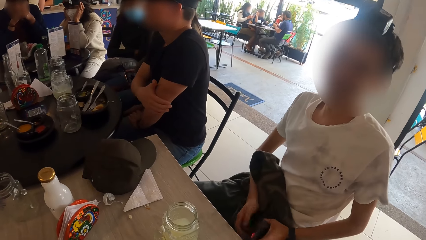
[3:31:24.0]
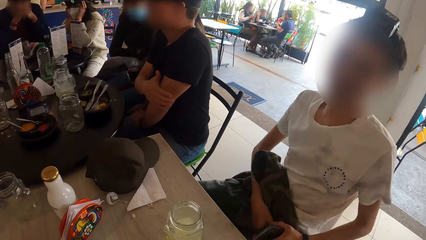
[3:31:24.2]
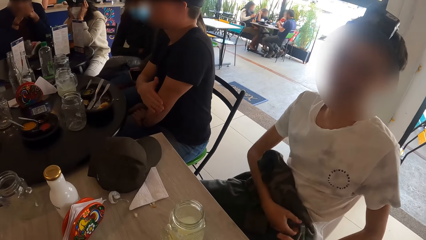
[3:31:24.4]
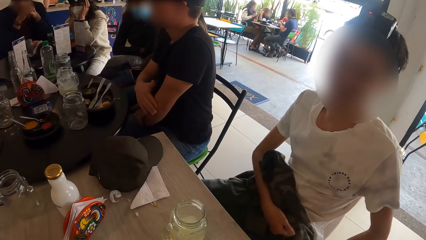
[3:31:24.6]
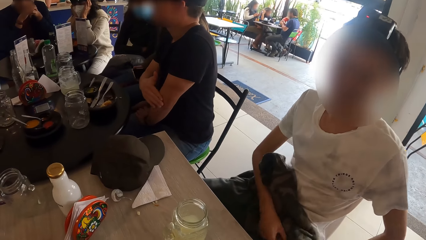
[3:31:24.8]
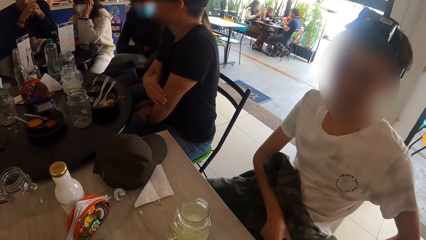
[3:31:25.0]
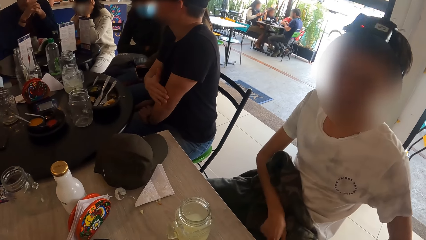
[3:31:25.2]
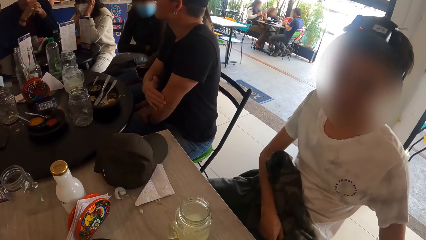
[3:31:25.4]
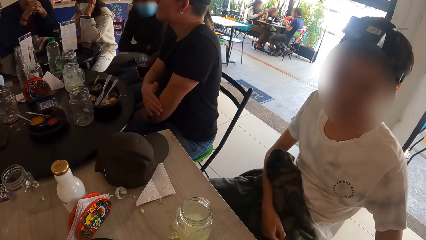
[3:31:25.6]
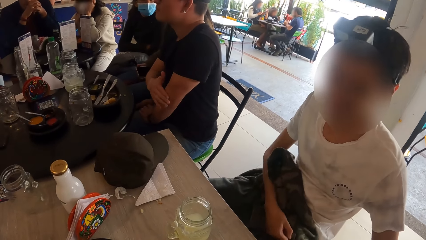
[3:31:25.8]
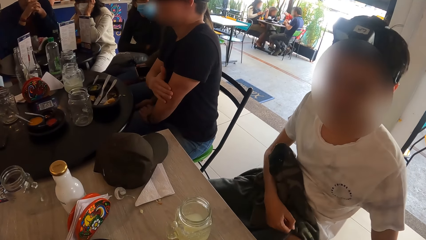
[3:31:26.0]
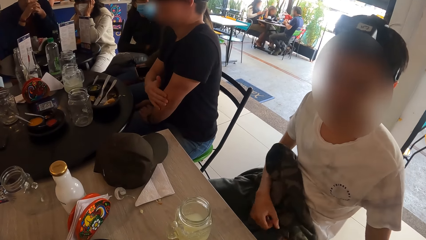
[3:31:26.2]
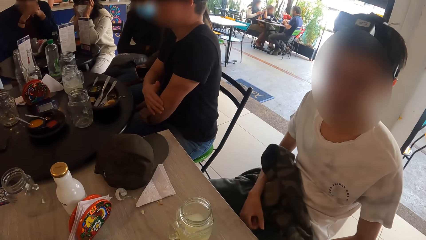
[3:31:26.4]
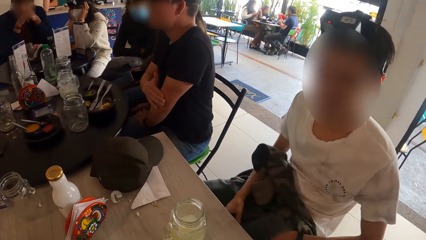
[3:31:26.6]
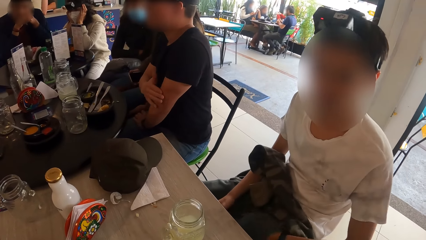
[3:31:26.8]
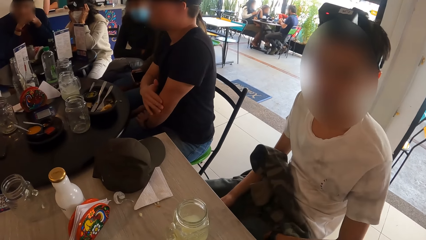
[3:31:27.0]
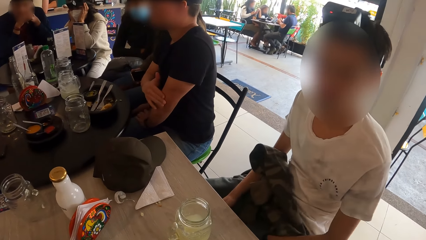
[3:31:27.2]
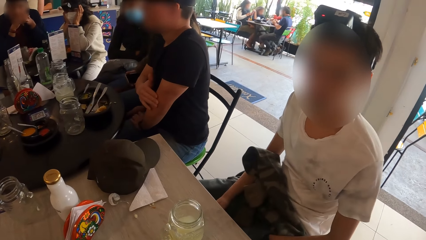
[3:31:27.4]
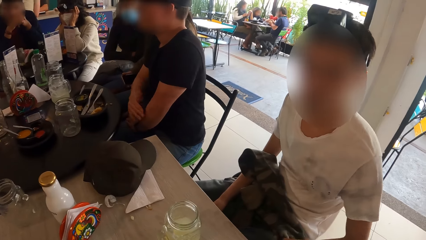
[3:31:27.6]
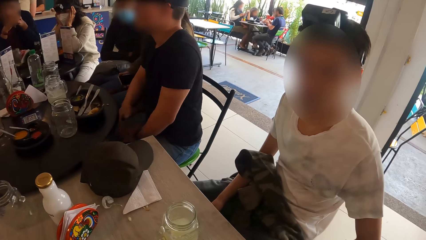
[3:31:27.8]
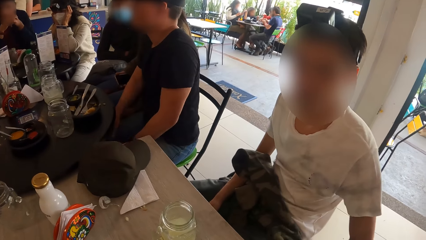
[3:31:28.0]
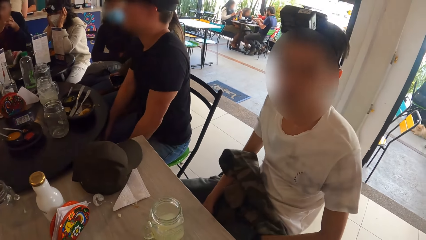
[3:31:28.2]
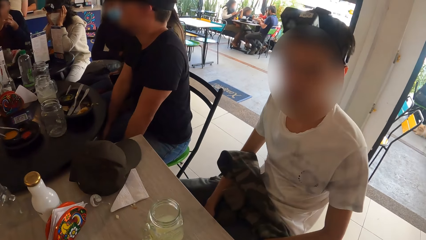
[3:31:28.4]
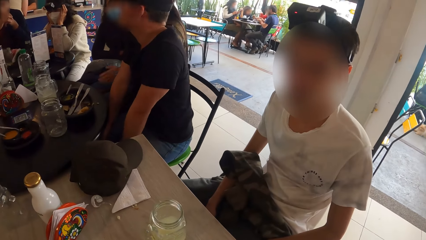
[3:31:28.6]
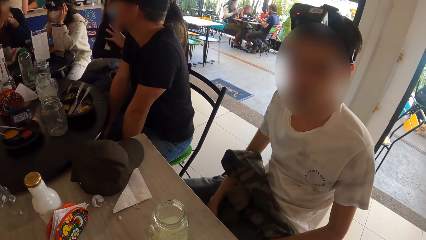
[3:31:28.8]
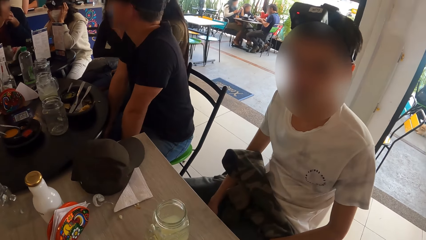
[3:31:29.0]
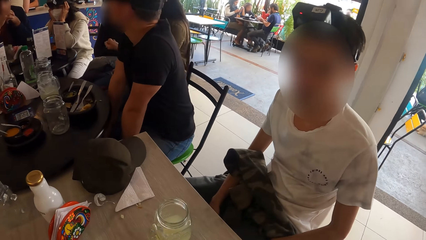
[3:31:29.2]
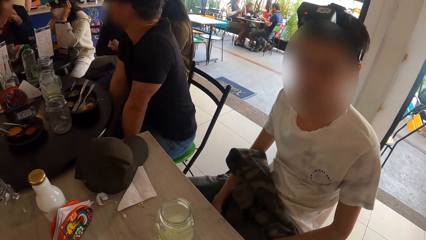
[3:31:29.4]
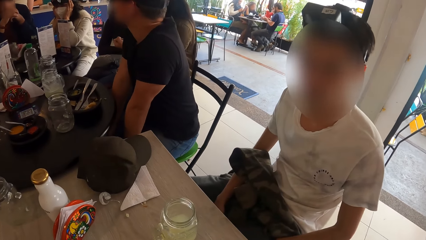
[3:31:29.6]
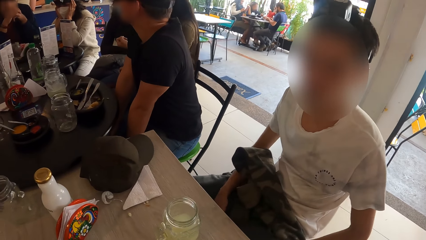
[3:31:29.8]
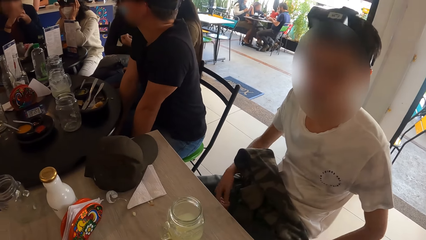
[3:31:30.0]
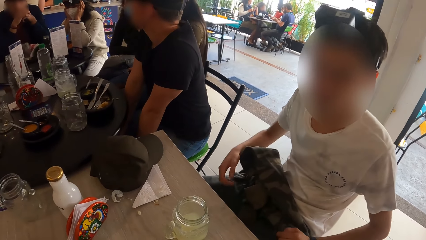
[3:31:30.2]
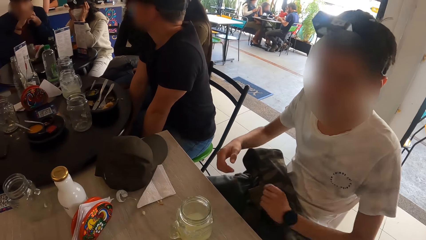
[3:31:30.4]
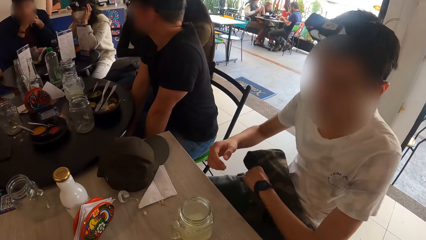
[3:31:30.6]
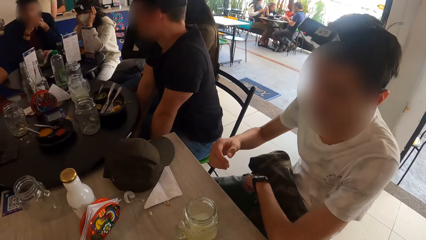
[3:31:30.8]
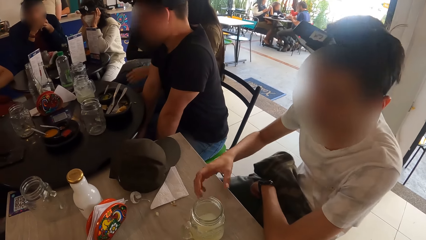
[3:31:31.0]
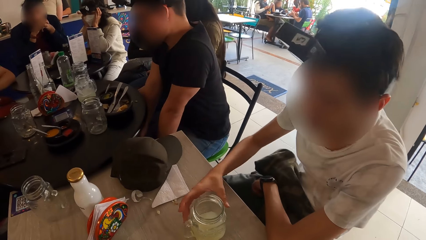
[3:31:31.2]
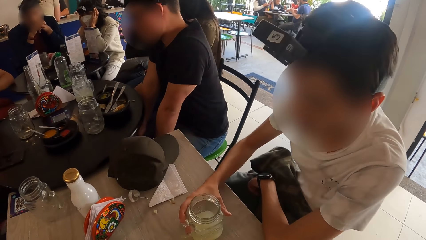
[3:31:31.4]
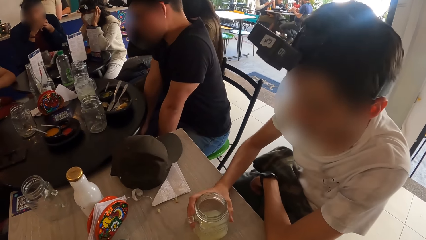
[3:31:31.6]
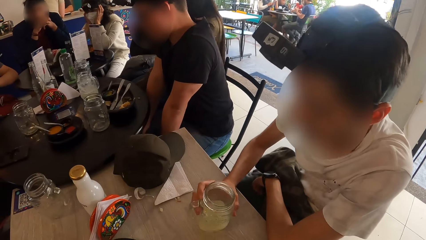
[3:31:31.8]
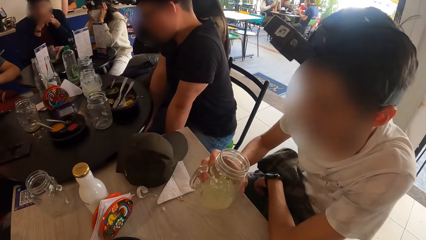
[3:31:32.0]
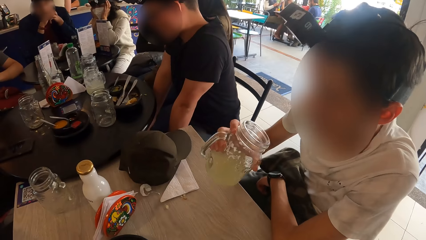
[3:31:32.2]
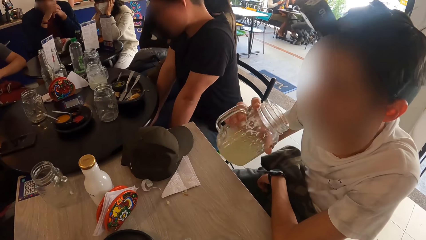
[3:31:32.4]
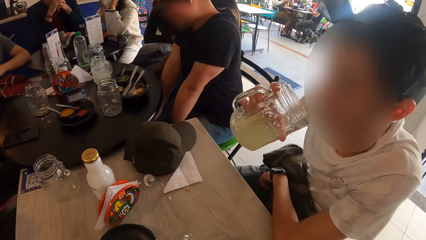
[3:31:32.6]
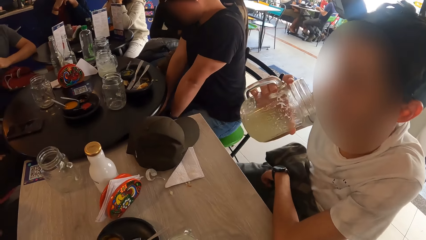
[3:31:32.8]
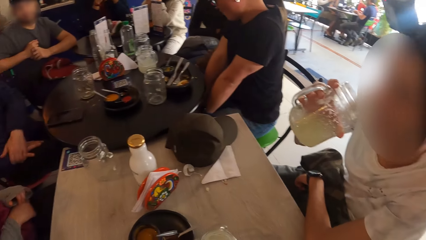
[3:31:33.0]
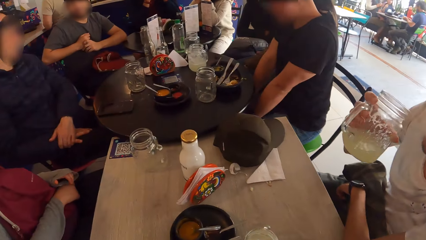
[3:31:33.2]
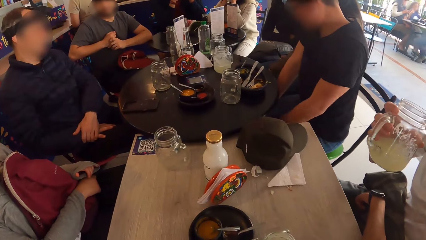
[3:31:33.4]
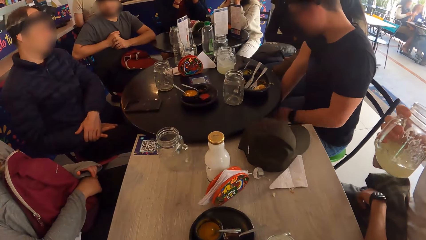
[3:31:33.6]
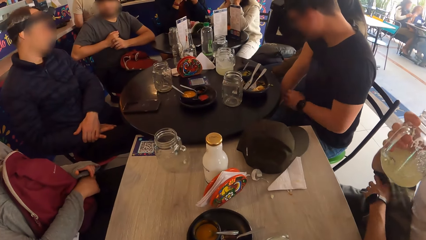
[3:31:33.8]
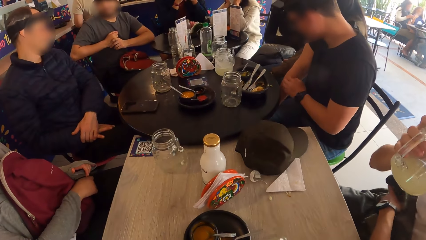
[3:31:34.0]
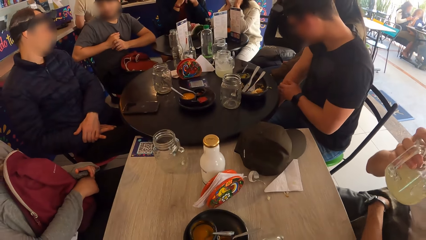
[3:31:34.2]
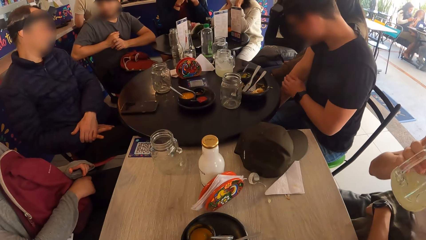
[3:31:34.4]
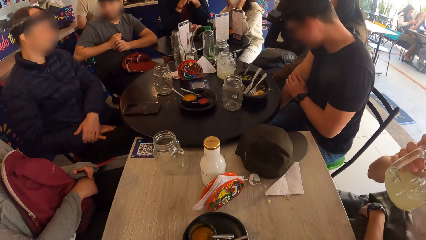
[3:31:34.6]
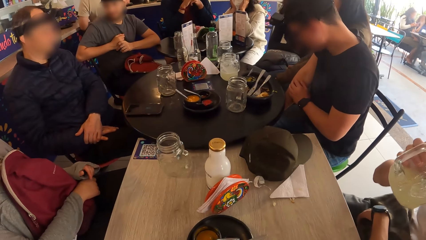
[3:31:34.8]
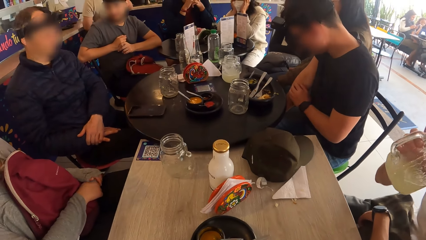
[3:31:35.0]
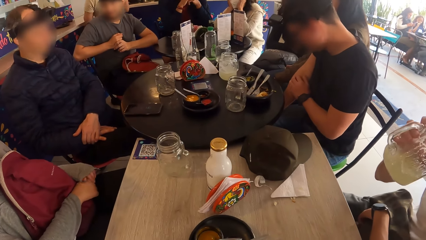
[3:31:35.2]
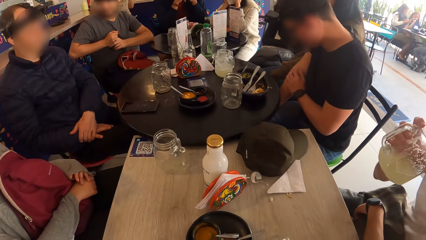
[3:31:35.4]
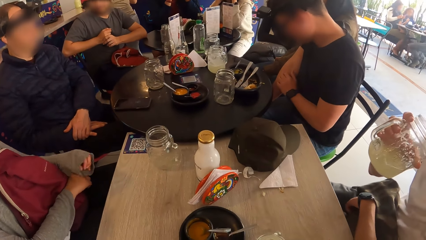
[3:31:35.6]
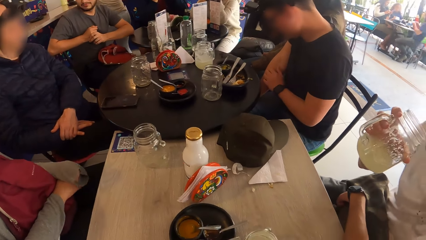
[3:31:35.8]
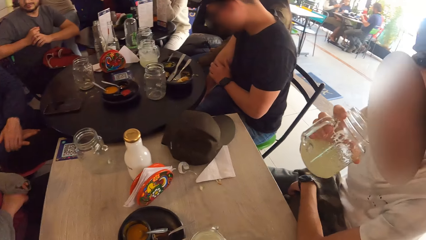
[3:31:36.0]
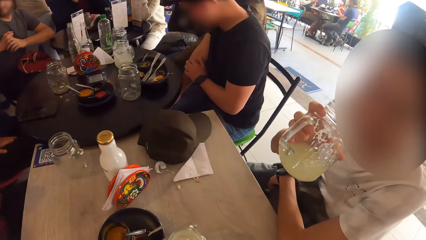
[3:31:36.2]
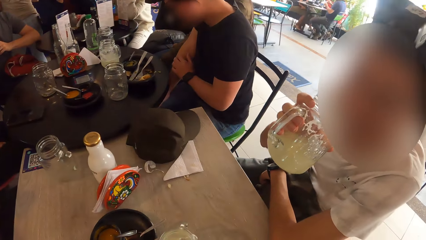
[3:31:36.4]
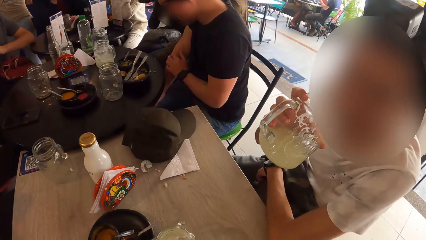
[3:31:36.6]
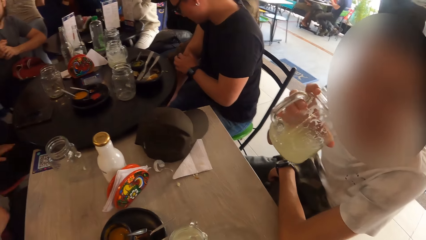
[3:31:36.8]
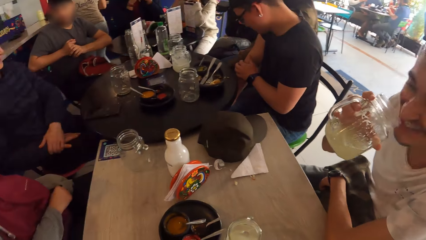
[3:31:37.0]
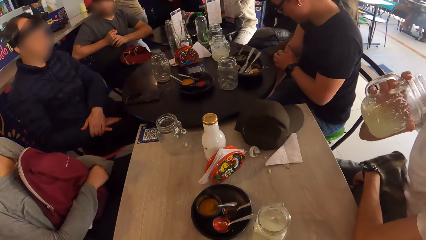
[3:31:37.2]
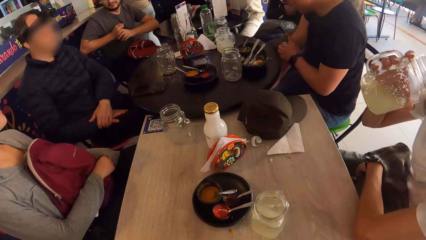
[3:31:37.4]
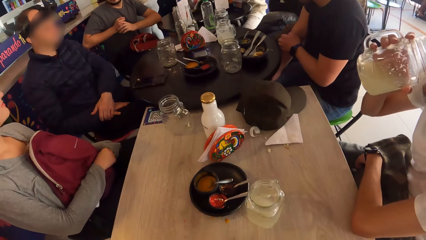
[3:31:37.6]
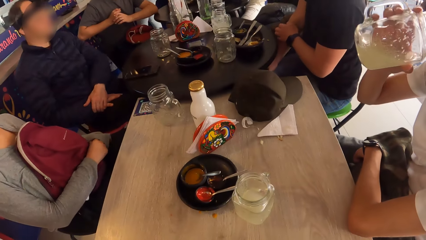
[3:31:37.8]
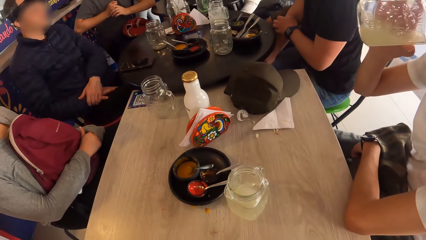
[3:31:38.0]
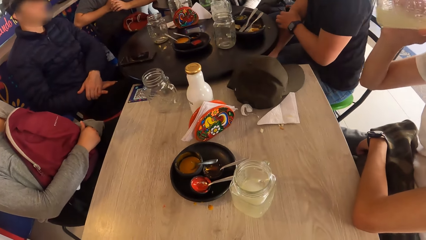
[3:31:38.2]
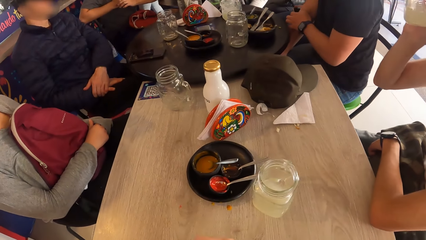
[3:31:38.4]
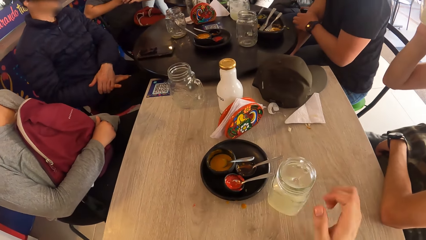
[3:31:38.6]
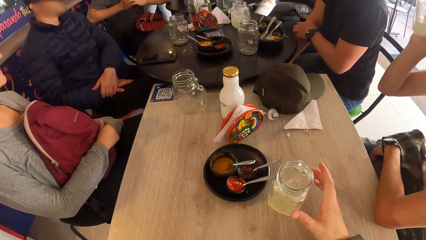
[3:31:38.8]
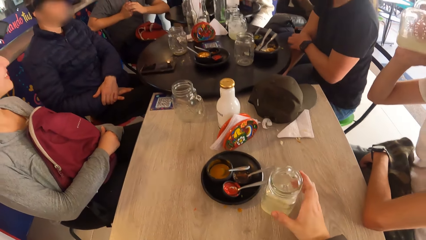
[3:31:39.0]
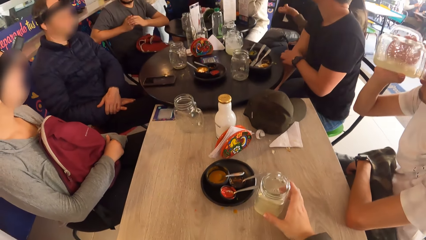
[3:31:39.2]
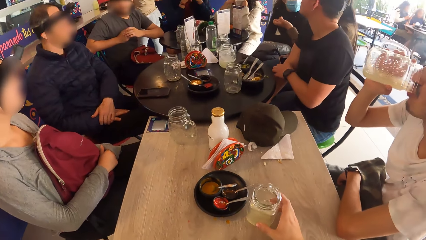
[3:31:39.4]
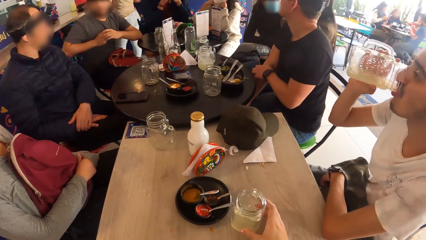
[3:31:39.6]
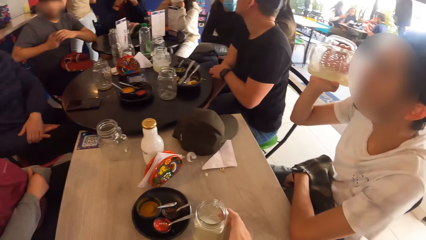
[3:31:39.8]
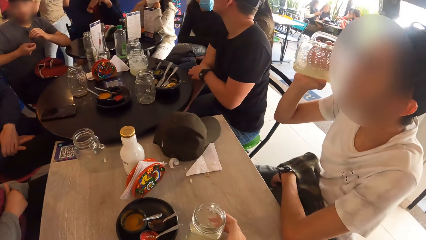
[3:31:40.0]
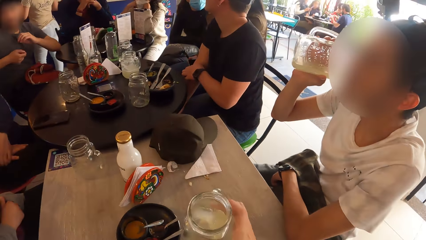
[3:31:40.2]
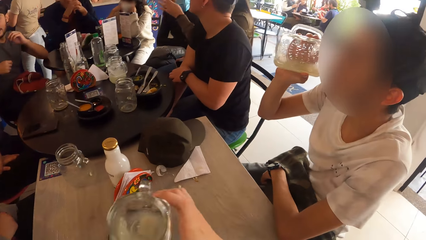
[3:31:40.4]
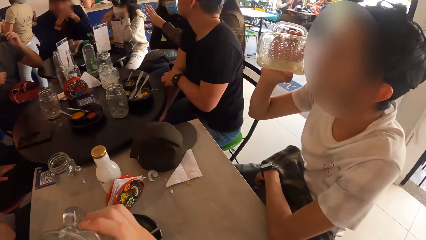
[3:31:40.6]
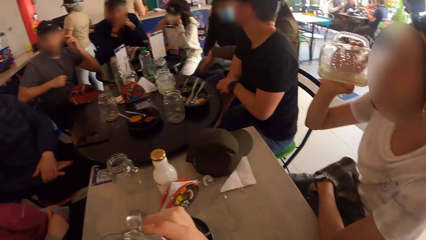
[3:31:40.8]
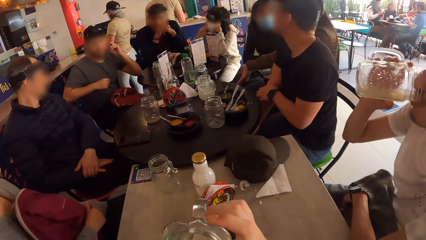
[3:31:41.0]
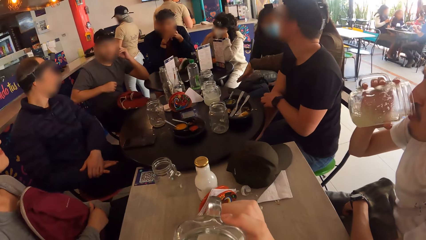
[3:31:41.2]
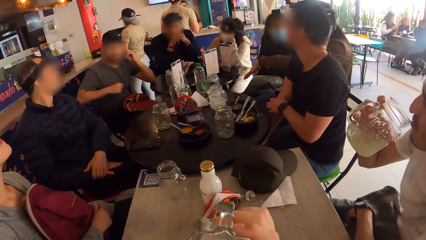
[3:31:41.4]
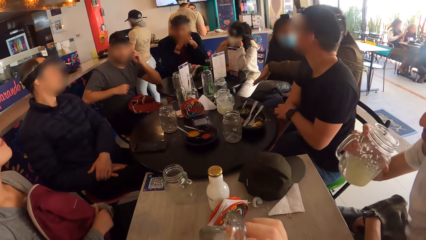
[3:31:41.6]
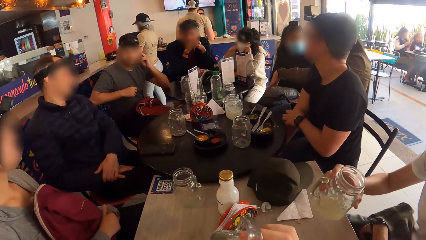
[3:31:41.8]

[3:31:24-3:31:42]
The man carries a cup of juice with his right hand. He picks the cup on the table. He drinks from the cup of juice in his right hand. The camera wearer picks the cup. He carries the cups of juice with his right hand and drinks the juice.
